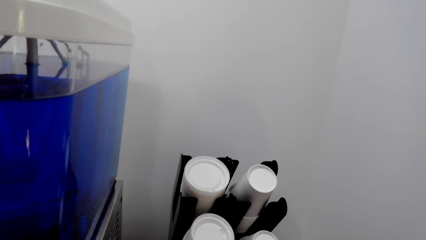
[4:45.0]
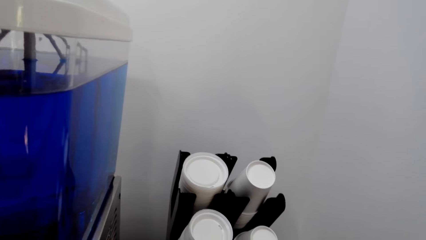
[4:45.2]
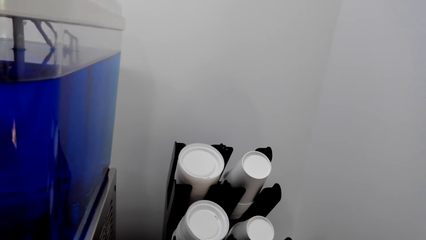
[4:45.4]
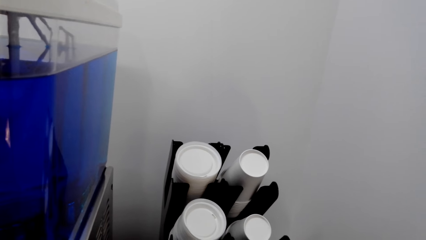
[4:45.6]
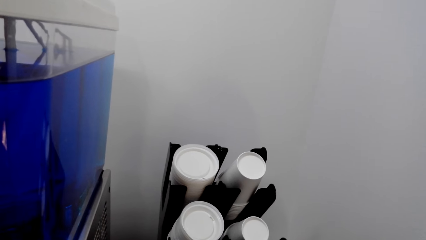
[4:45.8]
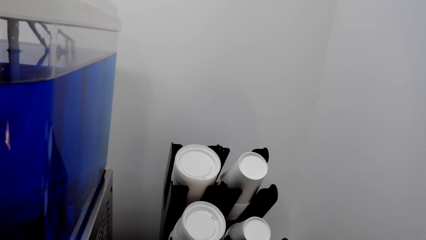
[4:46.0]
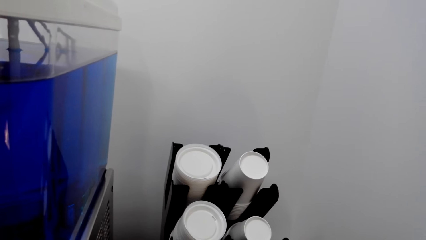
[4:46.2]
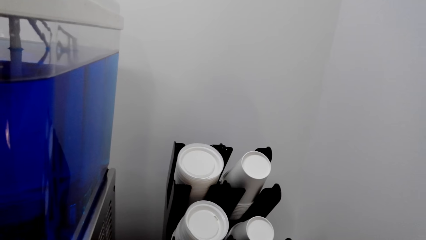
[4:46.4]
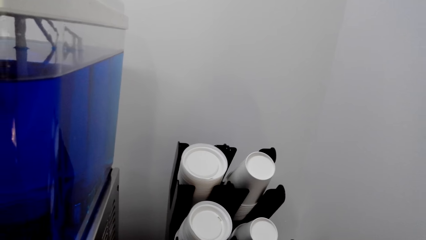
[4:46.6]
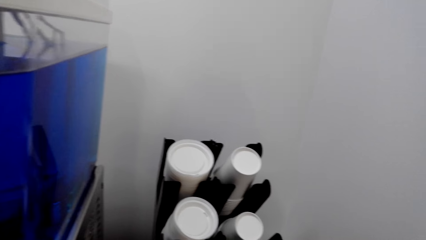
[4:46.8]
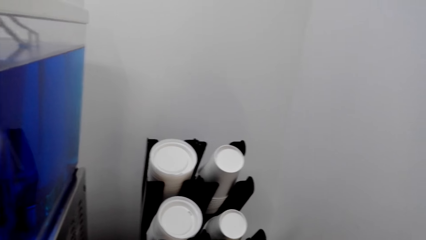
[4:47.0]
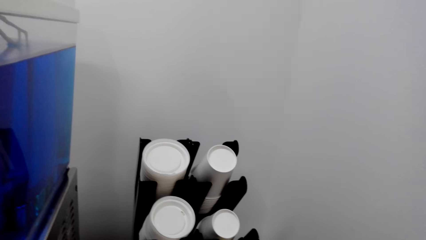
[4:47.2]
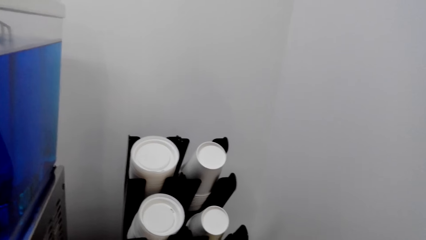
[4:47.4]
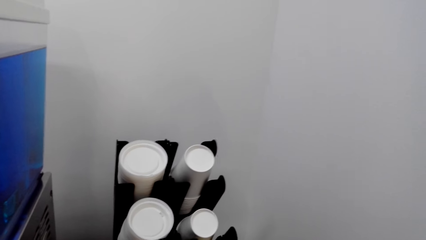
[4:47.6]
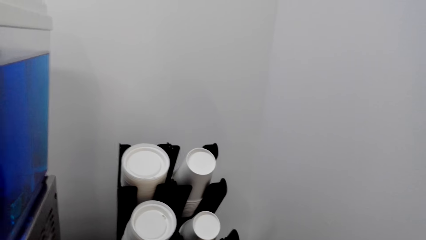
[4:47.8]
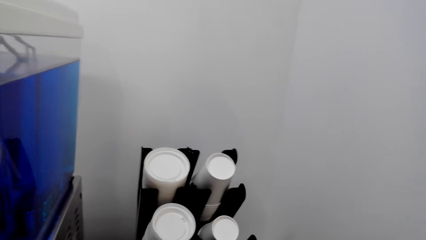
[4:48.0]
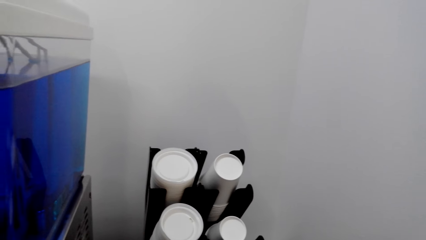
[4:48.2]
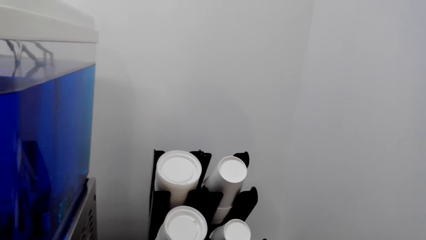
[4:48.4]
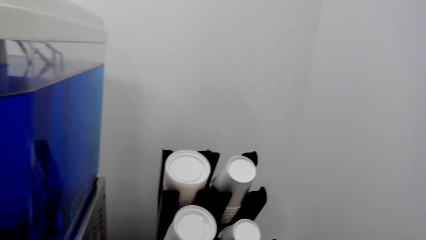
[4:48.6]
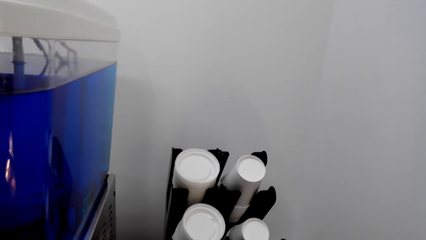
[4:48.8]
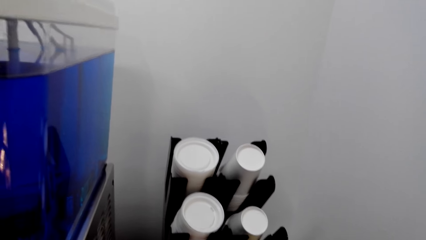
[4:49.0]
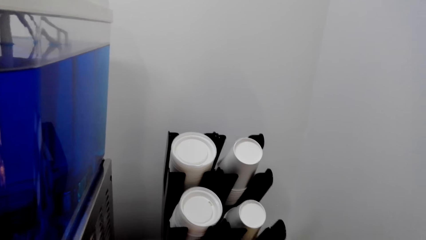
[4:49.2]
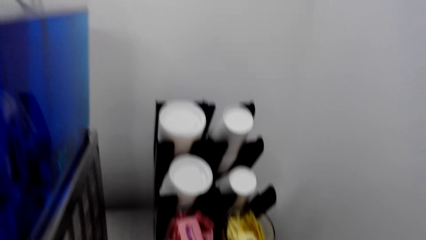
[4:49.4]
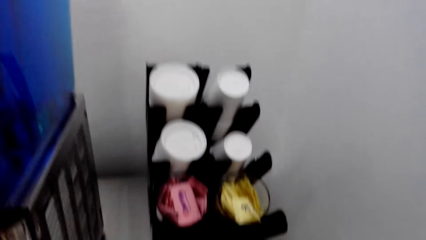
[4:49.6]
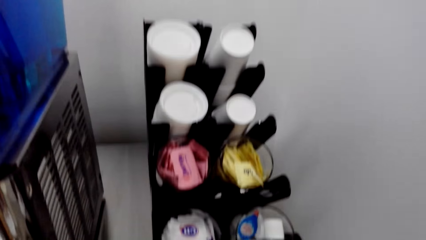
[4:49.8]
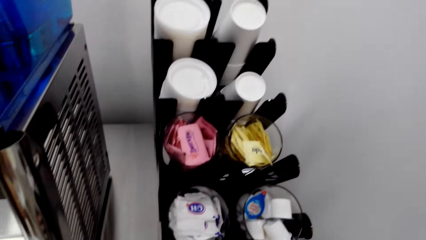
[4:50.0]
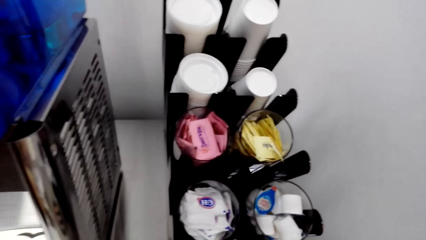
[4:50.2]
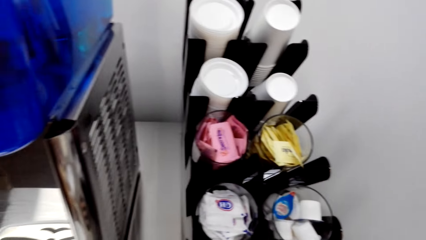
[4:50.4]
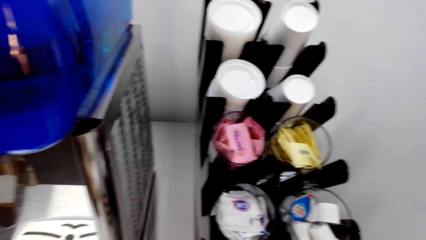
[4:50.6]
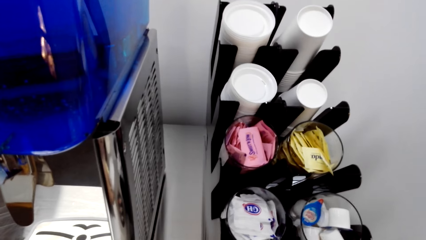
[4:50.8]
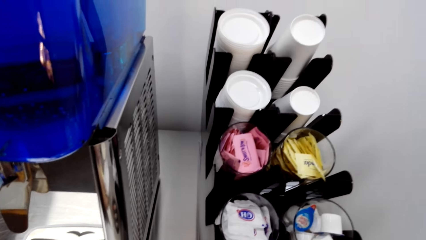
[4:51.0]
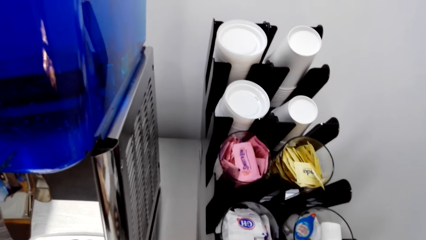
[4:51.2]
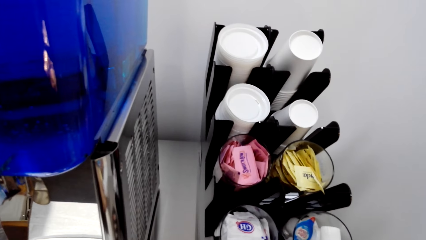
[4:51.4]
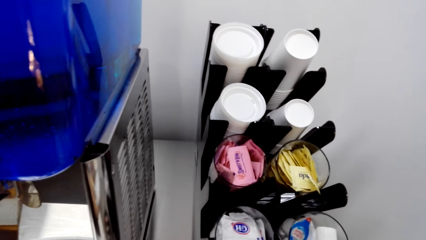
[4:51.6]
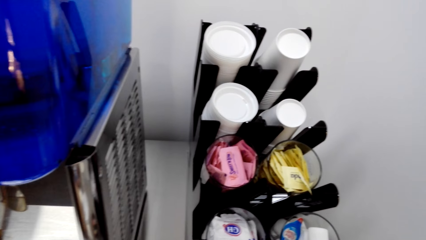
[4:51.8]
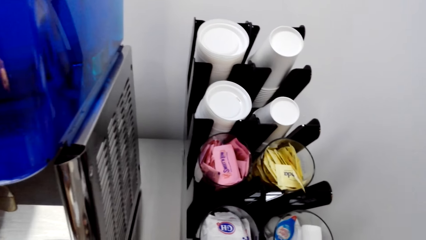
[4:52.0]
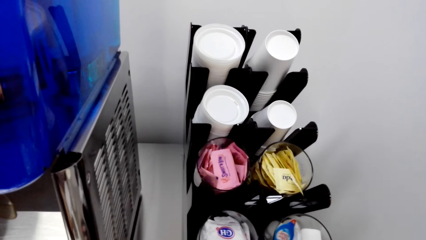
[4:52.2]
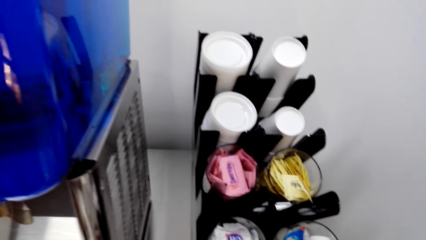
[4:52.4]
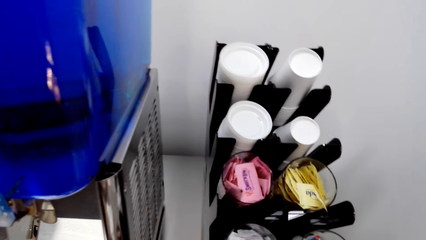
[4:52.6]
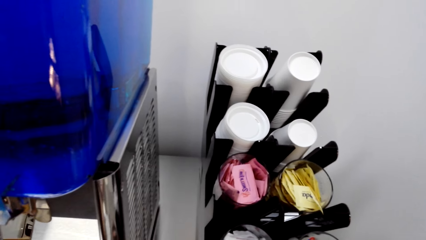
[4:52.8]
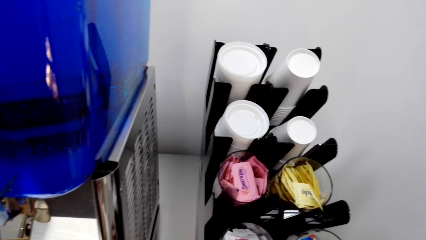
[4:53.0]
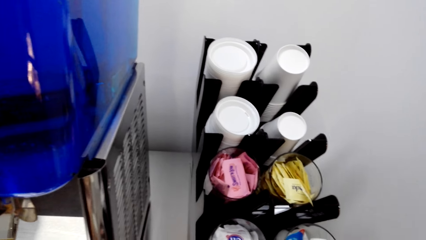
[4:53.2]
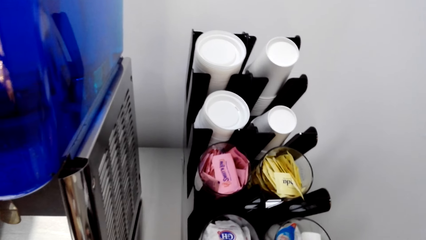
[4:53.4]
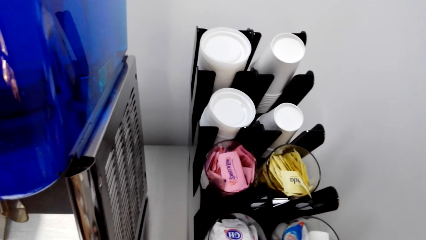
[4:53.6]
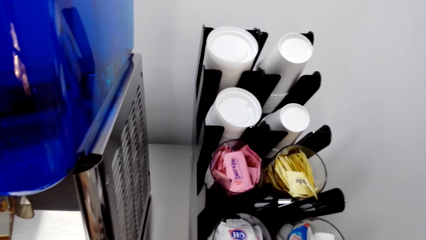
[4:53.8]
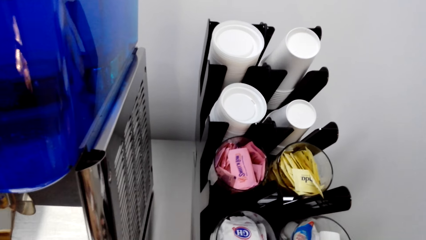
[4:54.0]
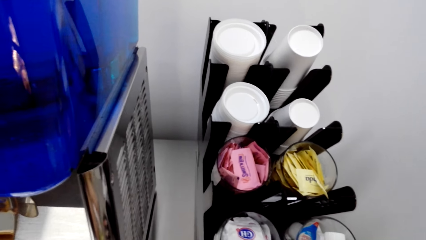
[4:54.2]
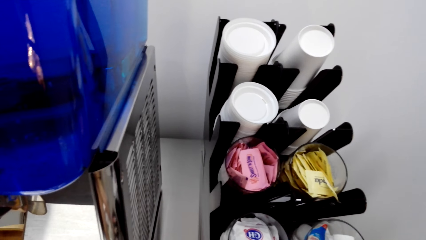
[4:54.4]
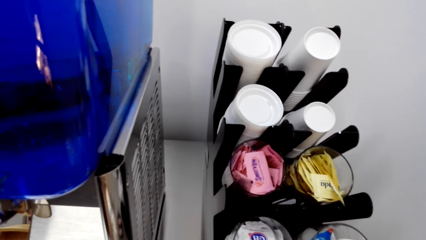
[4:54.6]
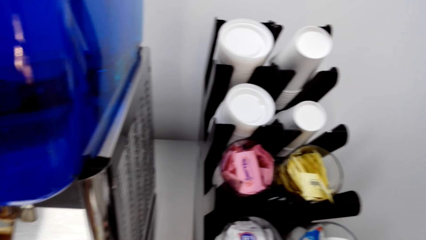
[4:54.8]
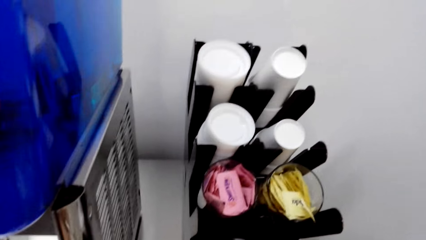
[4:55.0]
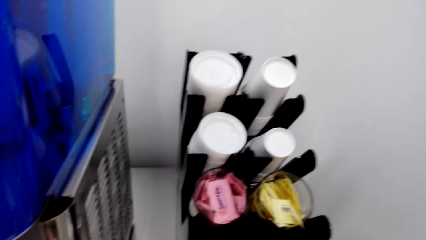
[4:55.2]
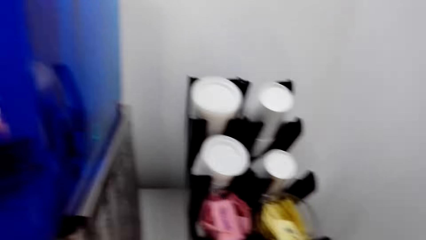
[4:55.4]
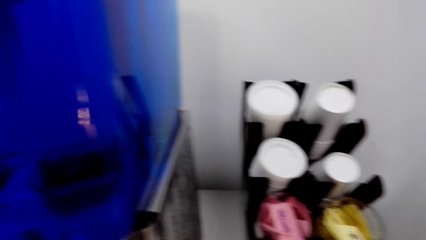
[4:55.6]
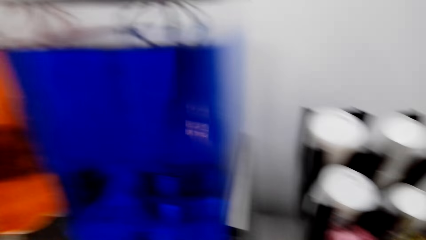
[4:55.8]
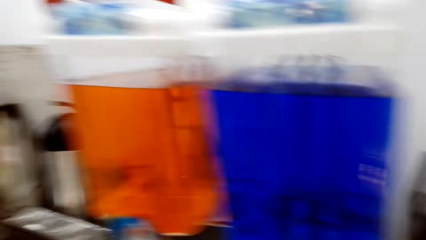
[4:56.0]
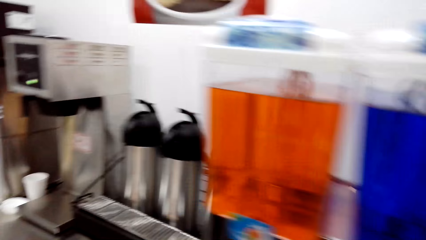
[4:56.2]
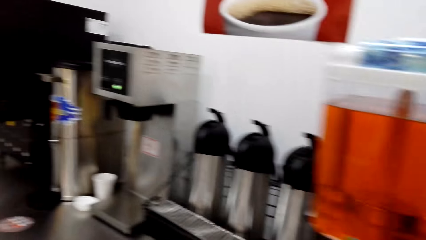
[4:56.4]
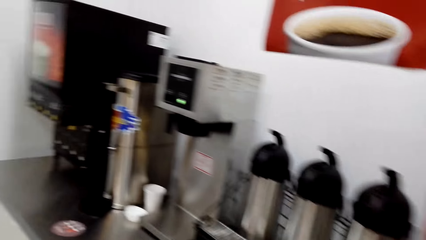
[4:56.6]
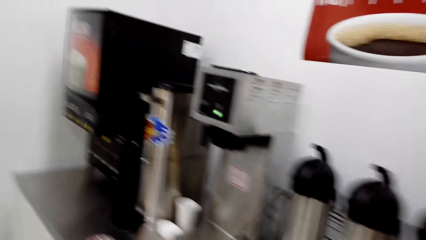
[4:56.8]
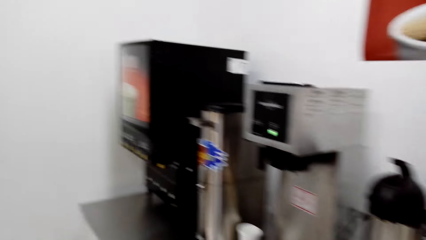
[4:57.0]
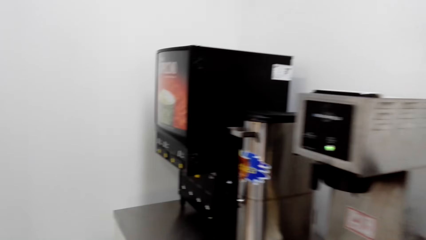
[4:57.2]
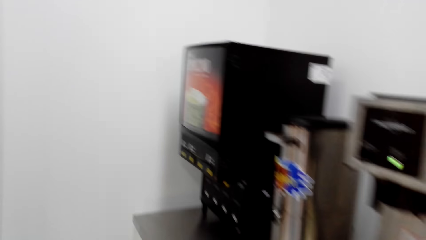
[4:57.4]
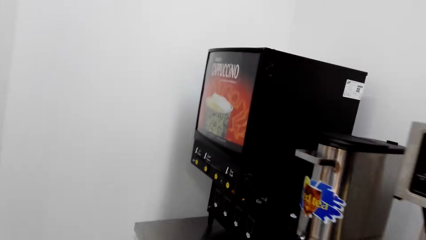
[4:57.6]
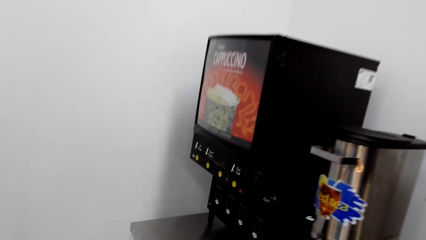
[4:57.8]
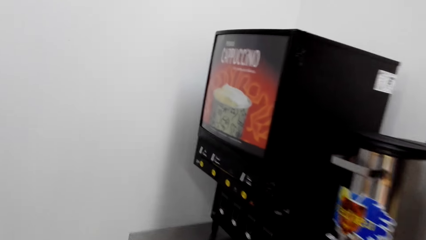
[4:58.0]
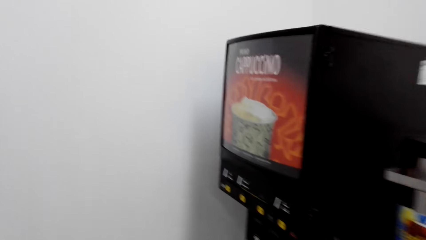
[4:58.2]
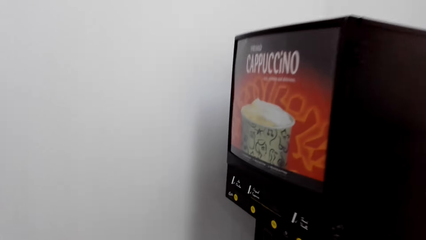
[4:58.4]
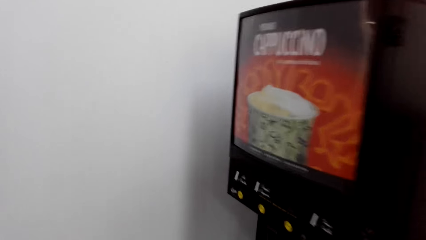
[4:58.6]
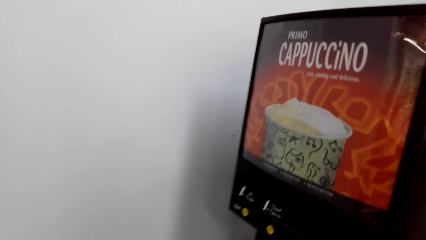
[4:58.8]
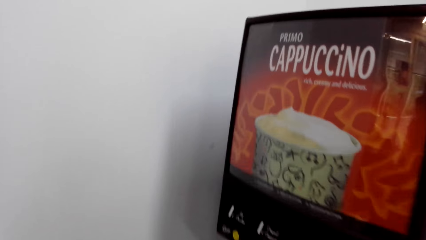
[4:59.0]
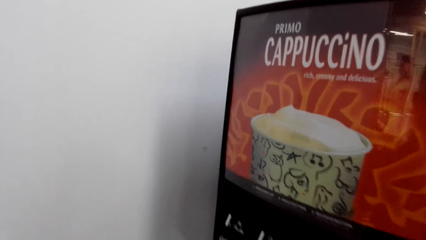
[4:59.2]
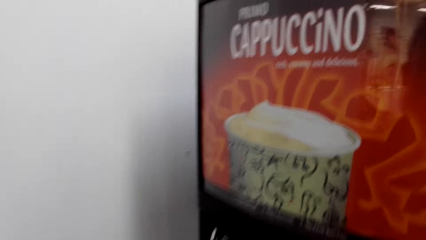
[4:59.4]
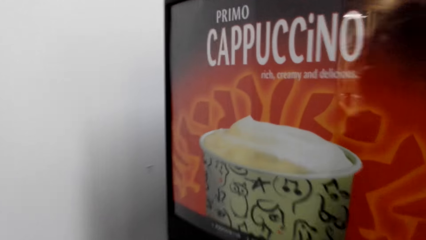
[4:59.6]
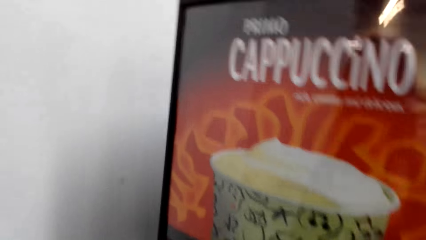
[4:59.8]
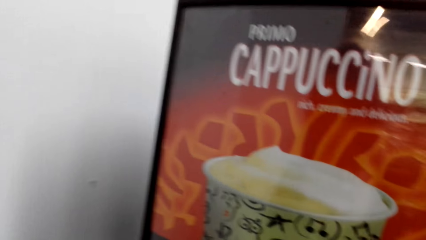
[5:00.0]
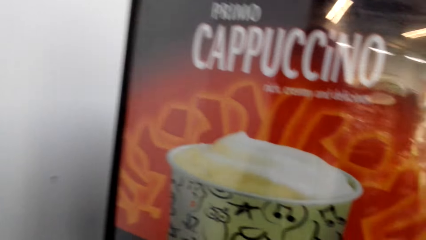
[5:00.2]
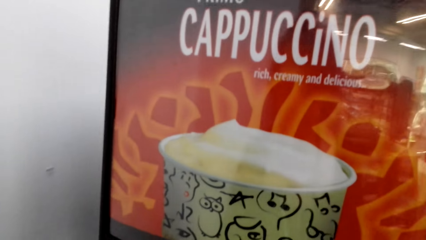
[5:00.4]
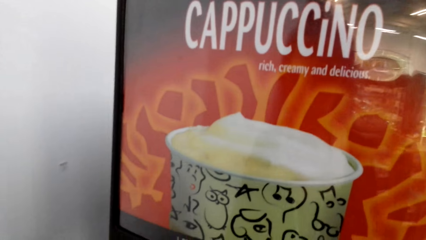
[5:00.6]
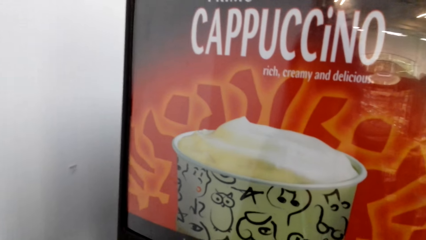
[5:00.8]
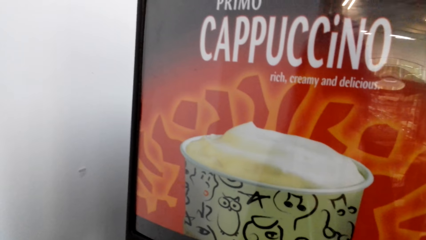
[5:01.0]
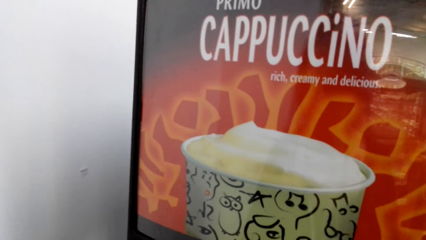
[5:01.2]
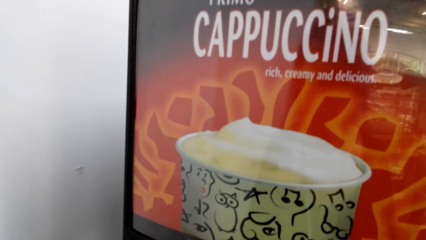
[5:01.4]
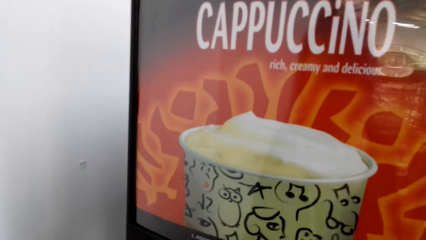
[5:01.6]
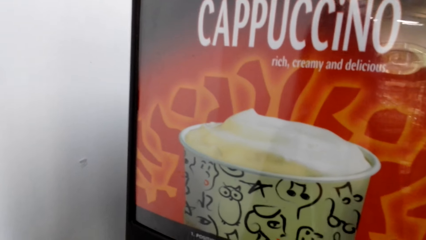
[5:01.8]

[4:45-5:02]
The camera wearer walks to the cappuccino machine.
